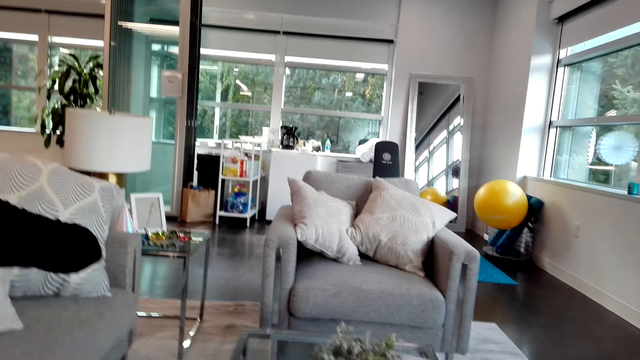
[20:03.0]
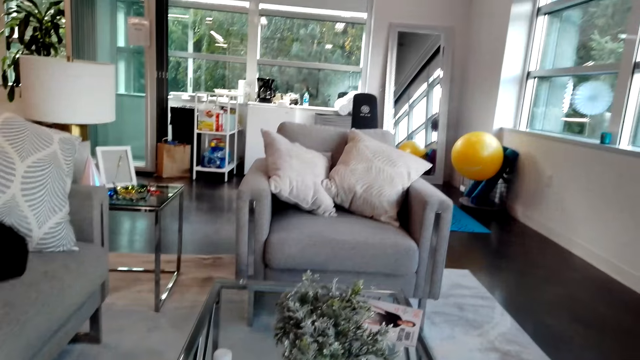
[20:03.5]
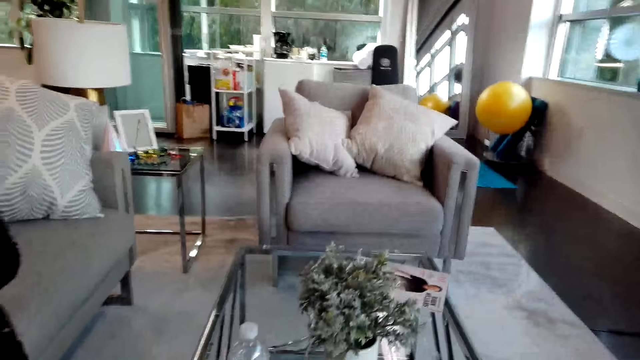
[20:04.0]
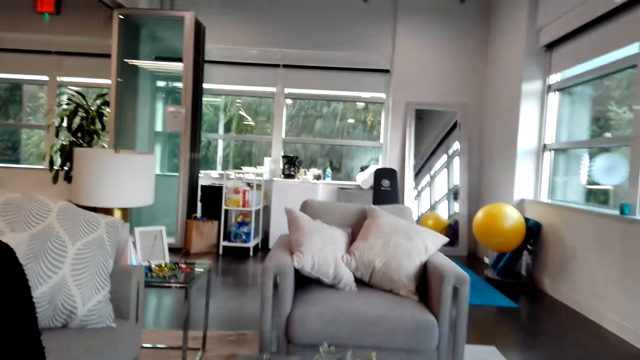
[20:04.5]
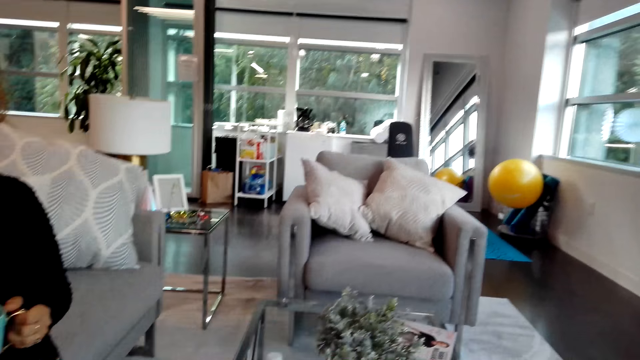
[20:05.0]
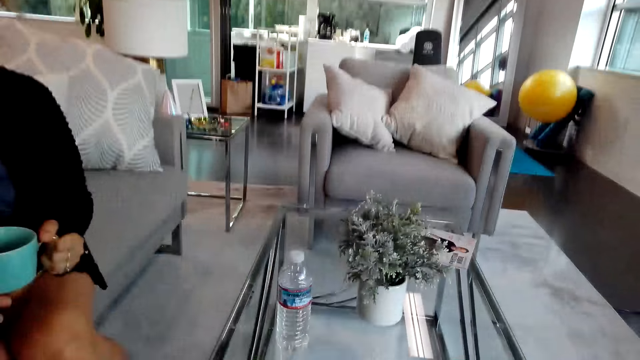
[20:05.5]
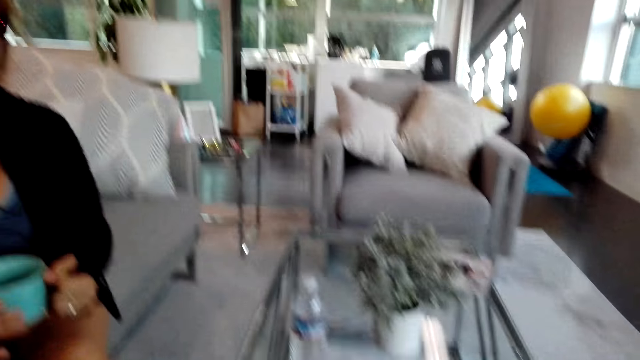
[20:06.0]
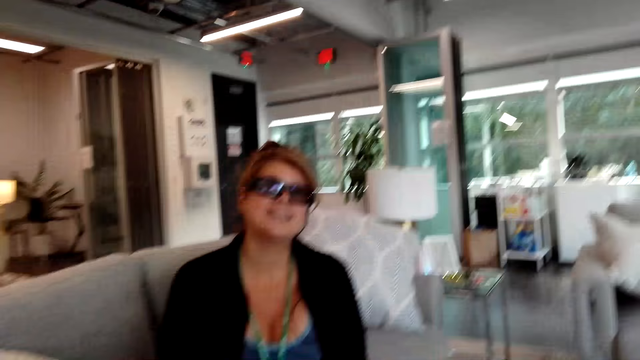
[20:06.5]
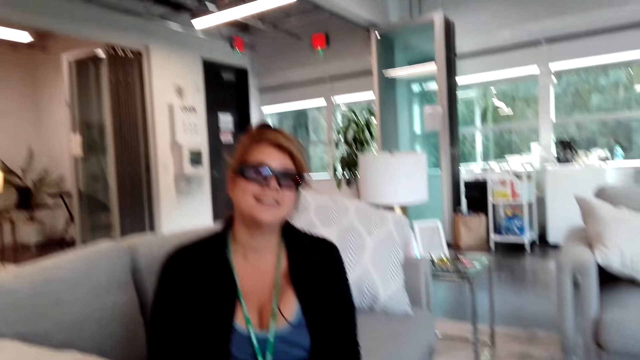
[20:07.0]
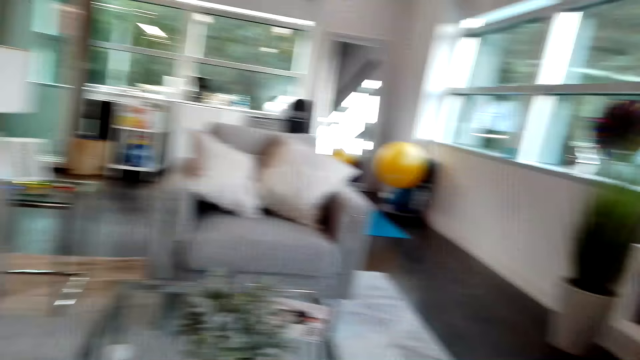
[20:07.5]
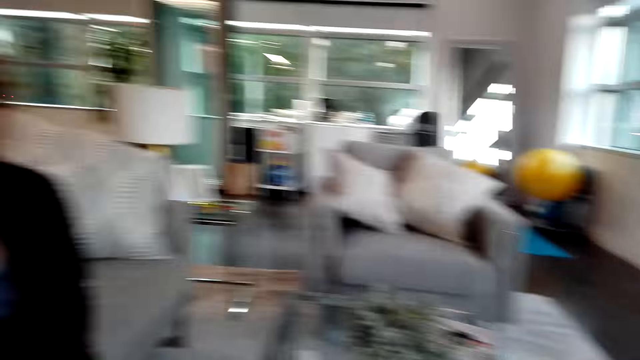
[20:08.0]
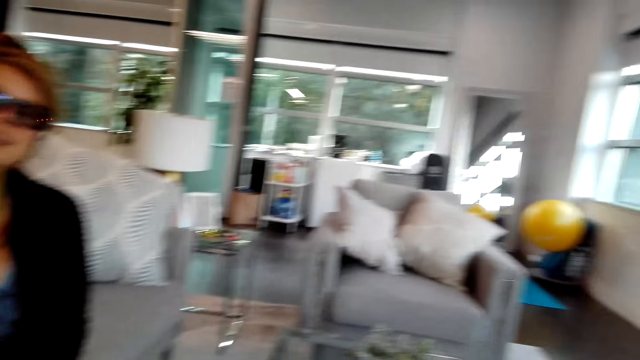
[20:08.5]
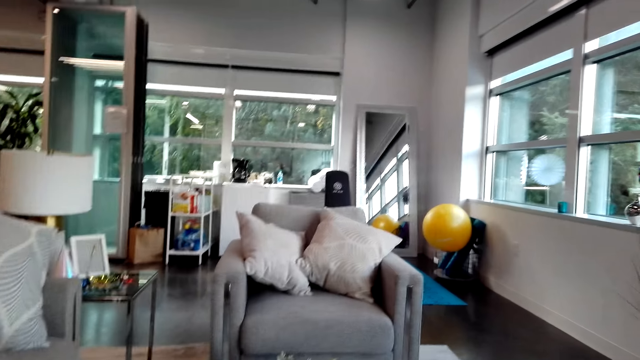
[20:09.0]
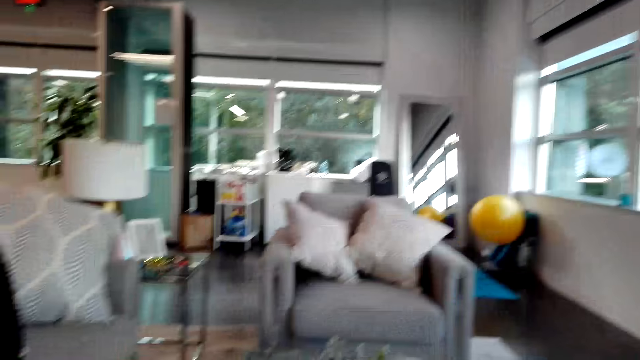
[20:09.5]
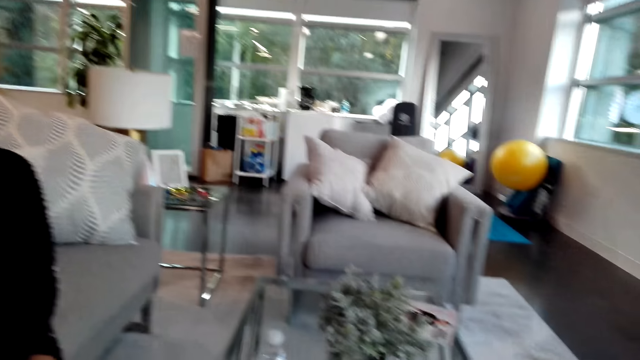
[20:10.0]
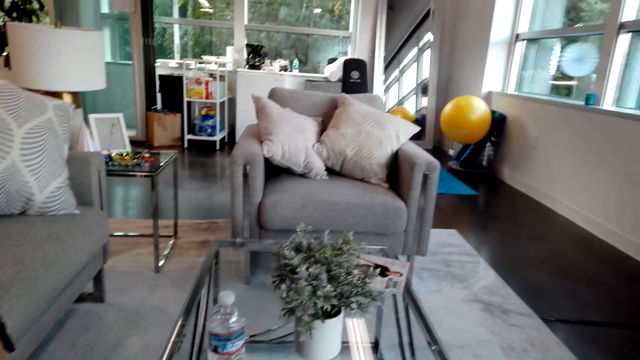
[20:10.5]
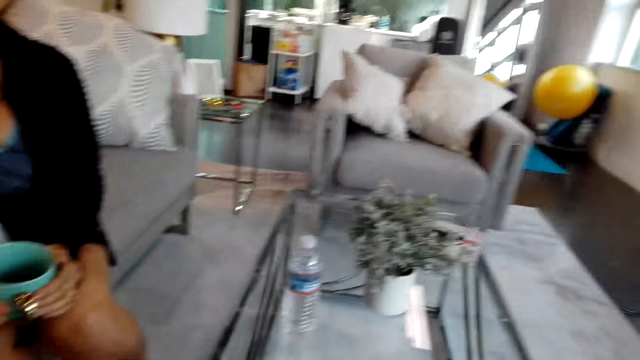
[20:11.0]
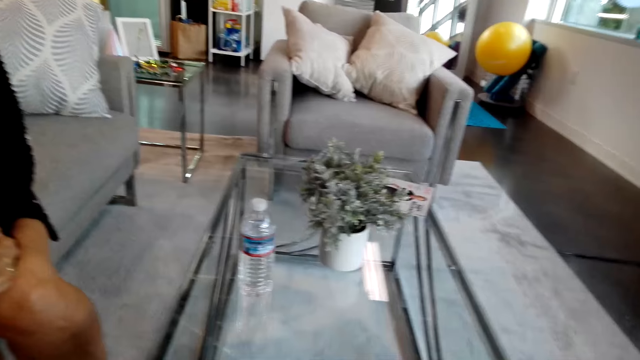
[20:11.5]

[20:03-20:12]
The woman sits on the couch. She picks up the cup and drinks tea. The camera wearer talks to the woman.

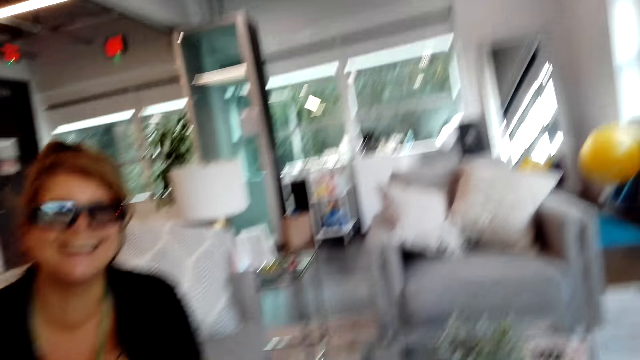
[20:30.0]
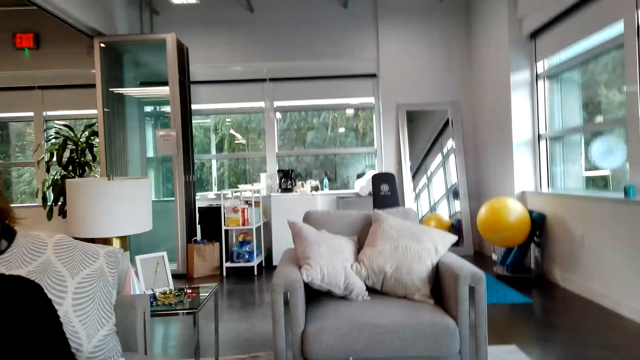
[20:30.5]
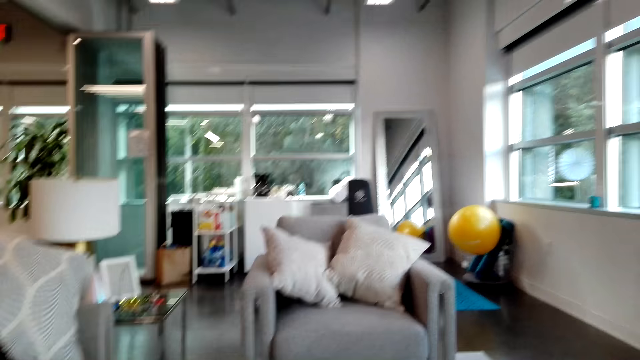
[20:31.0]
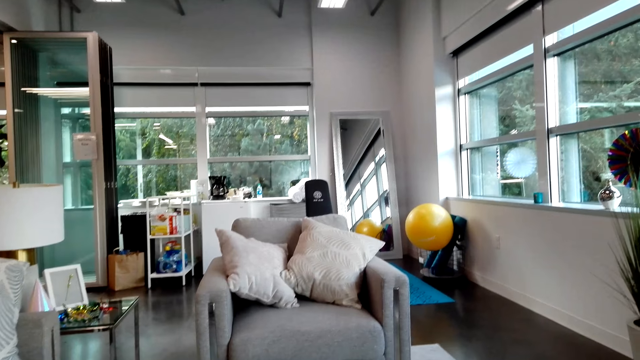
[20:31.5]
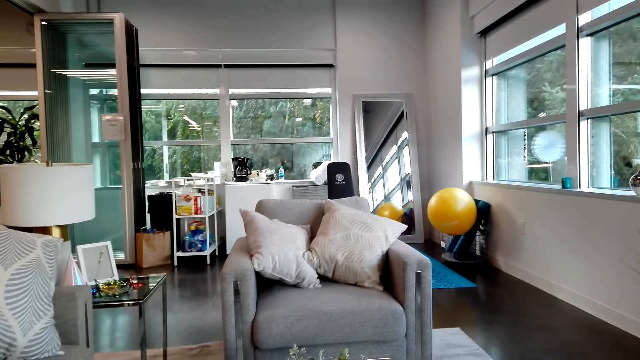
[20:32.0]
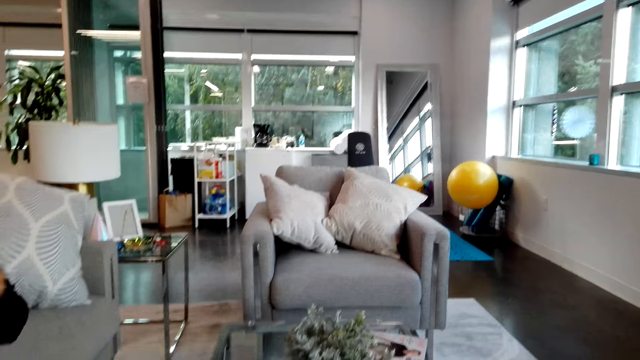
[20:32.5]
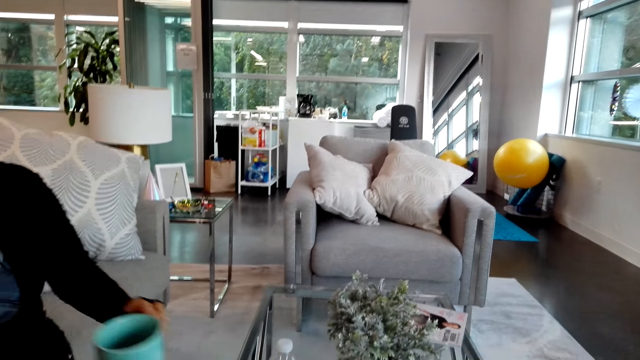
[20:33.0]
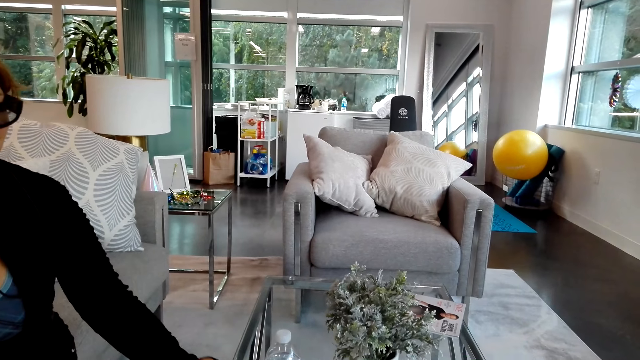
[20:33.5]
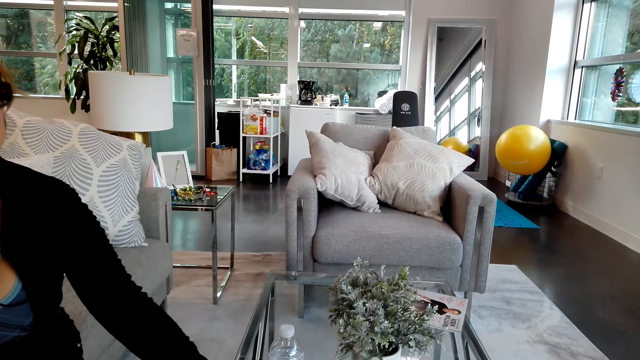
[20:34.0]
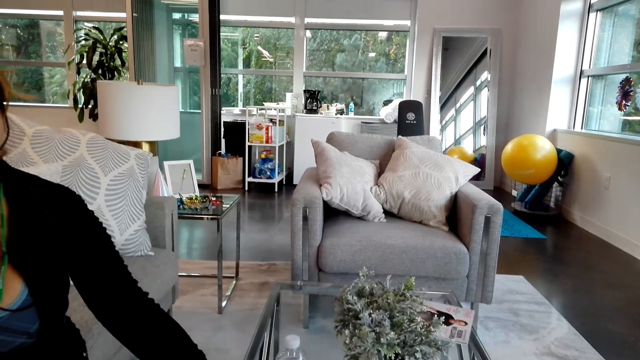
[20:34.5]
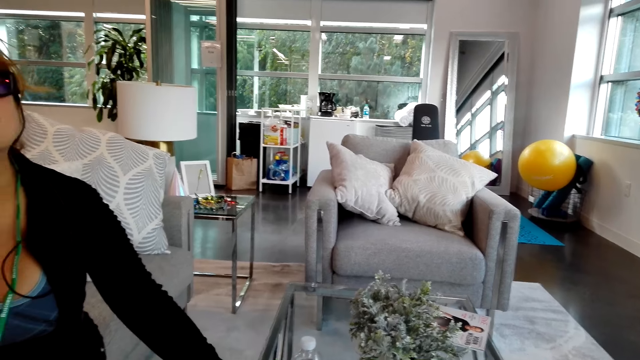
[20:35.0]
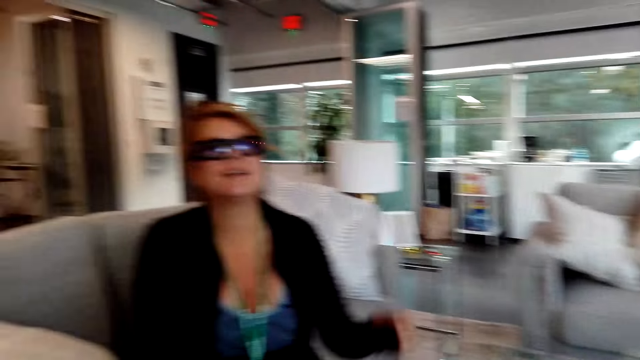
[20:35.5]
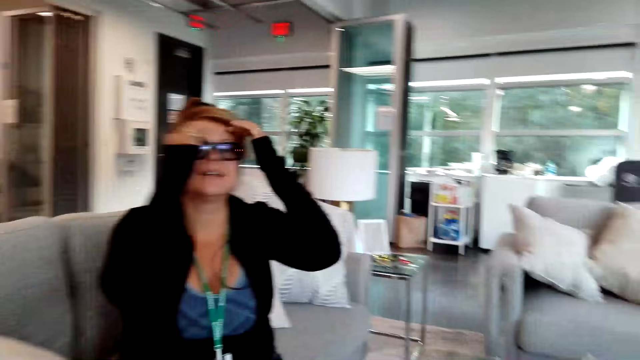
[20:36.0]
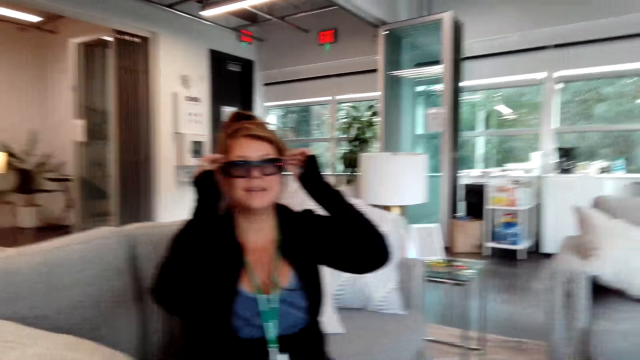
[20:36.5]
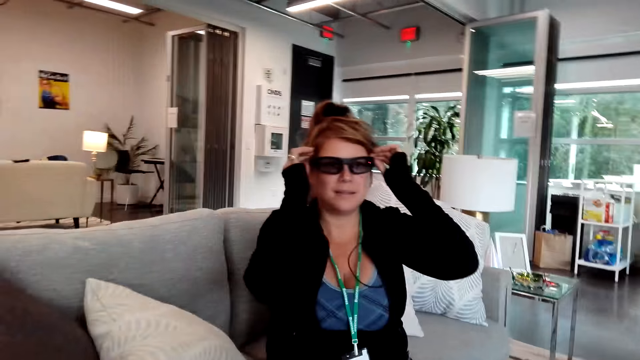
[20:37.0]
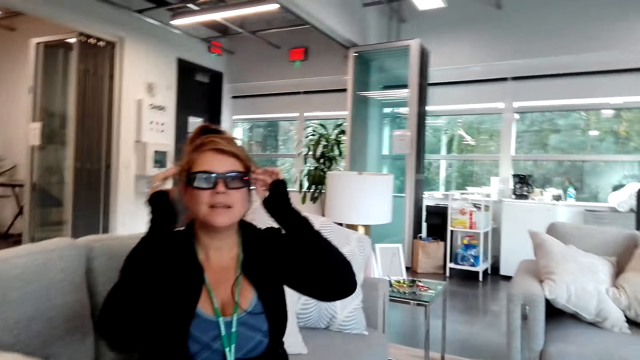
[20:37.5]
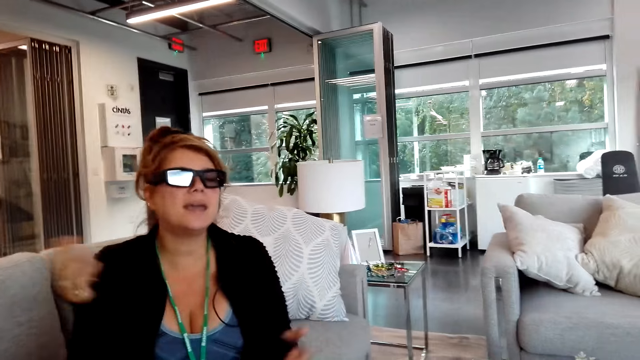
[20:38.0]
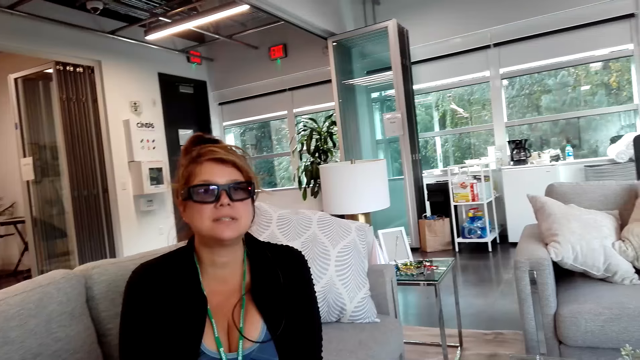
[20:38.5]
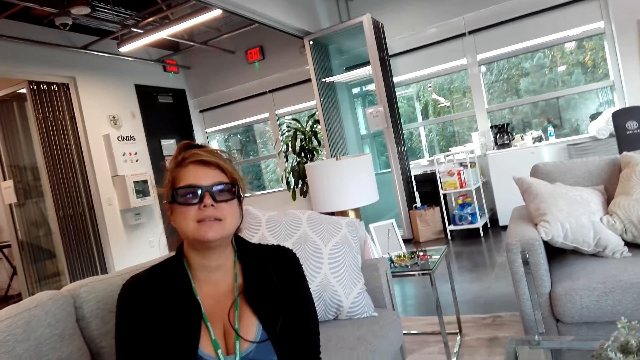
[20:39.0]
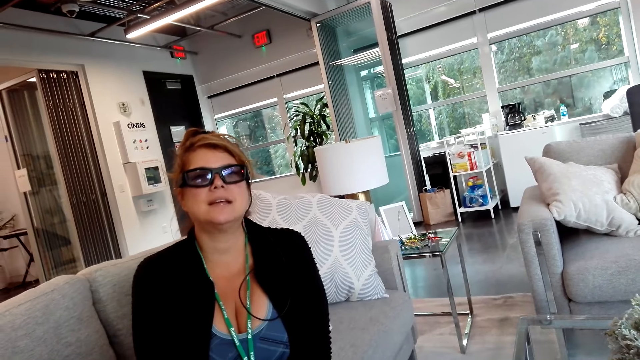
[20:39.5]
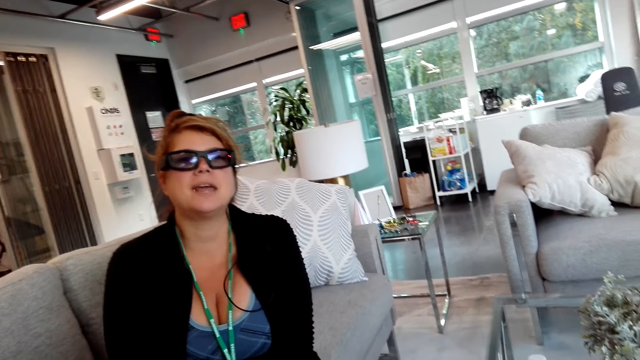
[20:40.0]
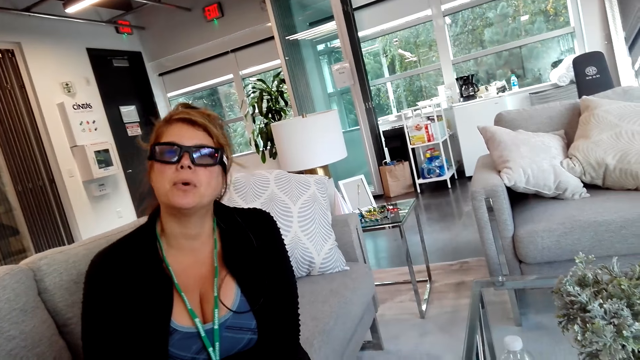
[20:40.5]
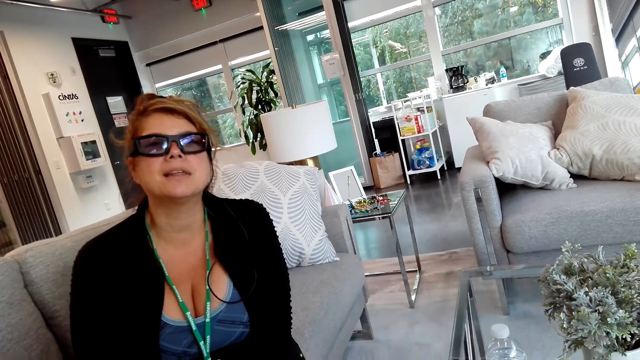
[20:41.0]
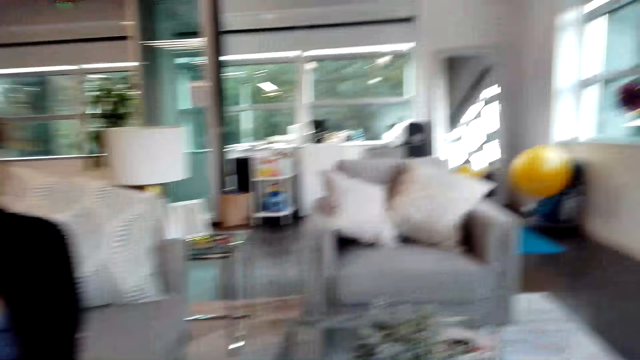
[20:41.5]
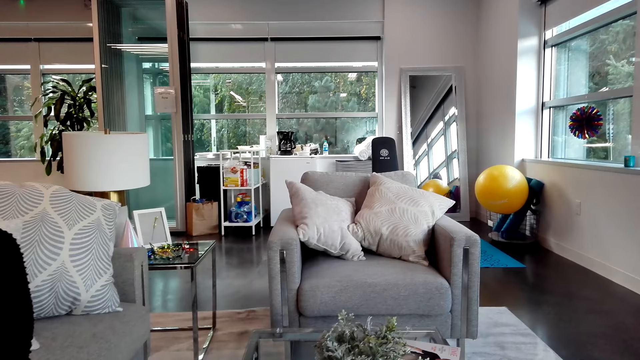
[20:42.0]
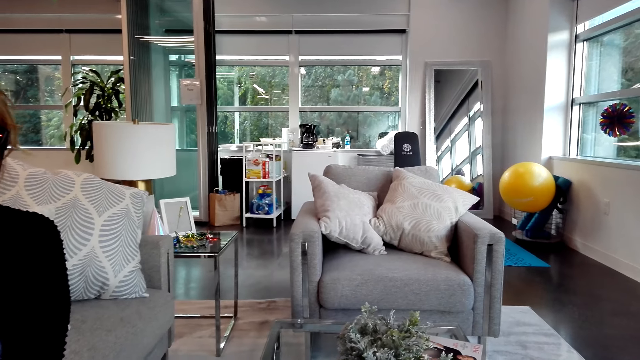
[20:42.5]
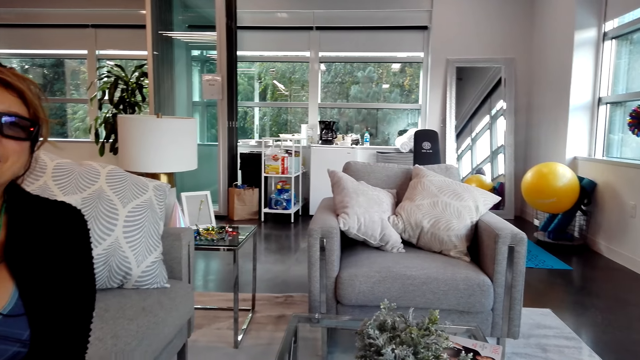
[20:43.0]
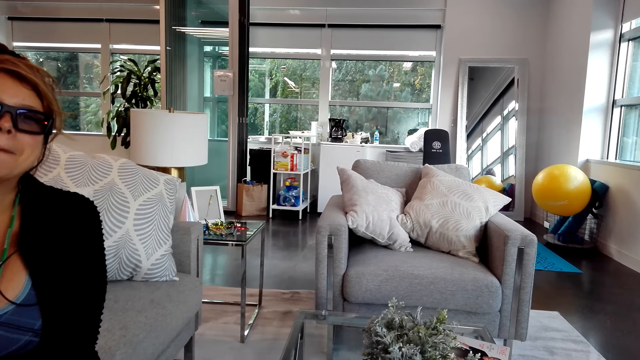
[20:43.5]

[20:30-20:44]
The woman drinks tea. She picks up the mug or cup on the table and places the mug on the table. The camera wearer talks to the woman. The woman touches the glasses. The camera wearer talks to the woman.
